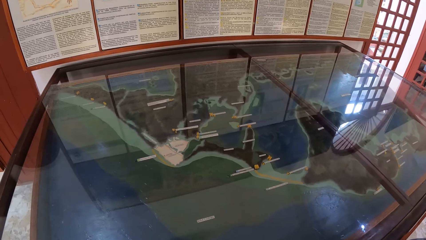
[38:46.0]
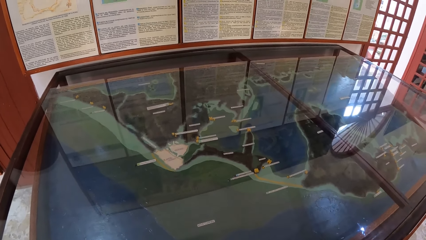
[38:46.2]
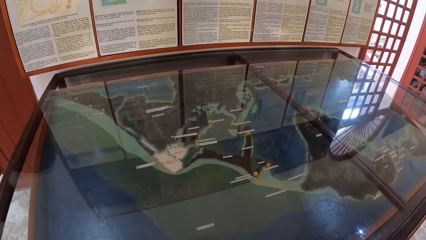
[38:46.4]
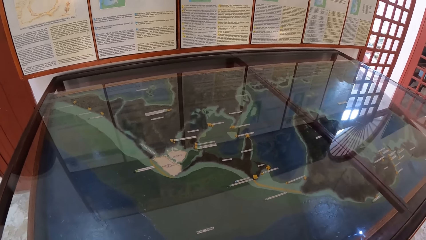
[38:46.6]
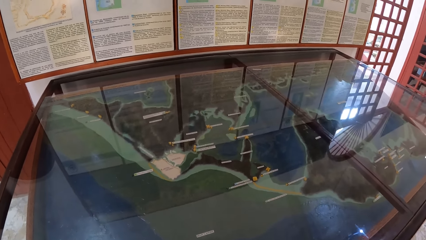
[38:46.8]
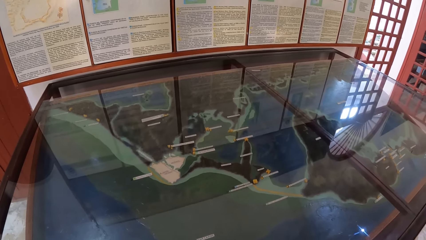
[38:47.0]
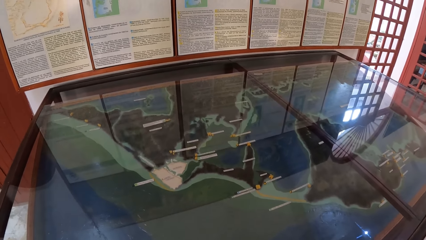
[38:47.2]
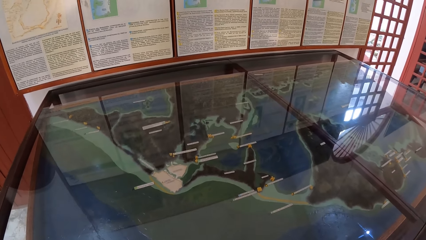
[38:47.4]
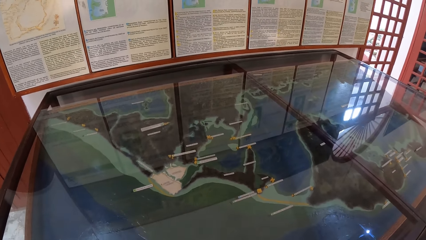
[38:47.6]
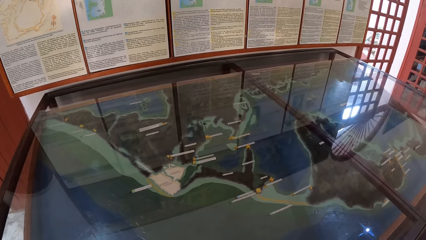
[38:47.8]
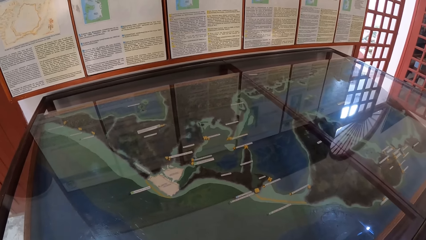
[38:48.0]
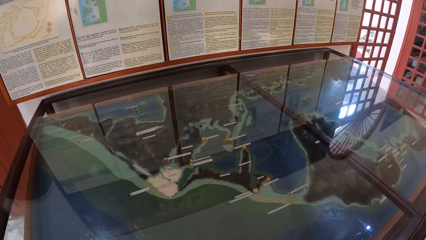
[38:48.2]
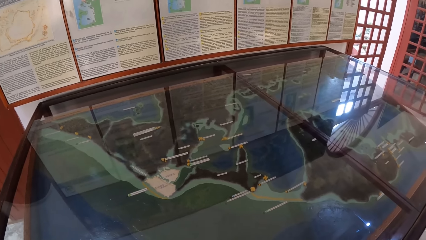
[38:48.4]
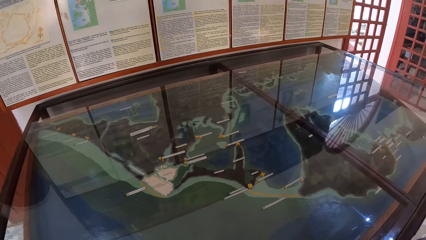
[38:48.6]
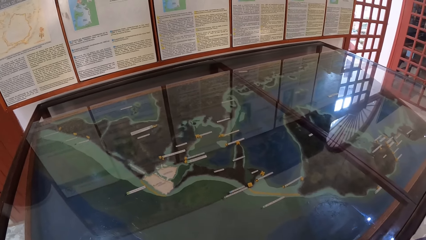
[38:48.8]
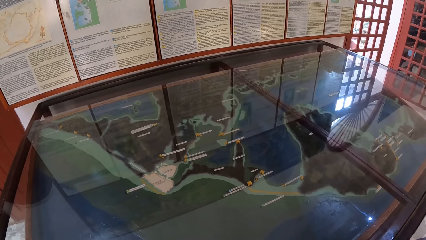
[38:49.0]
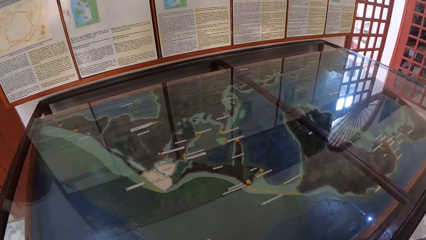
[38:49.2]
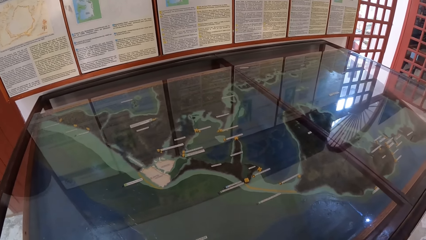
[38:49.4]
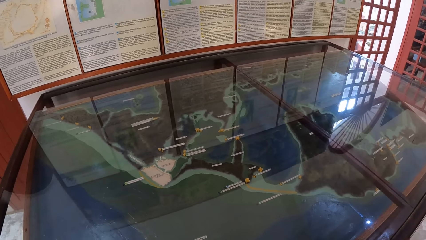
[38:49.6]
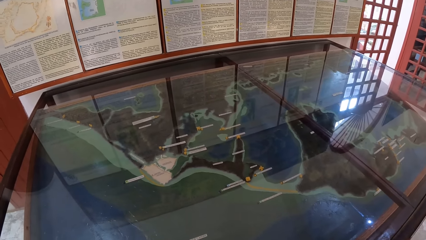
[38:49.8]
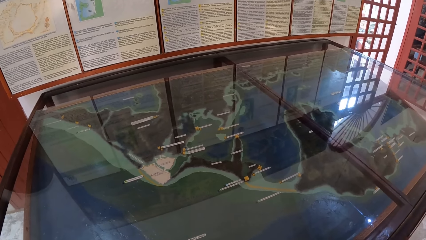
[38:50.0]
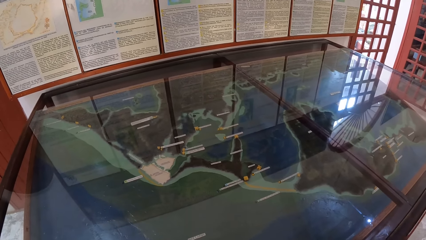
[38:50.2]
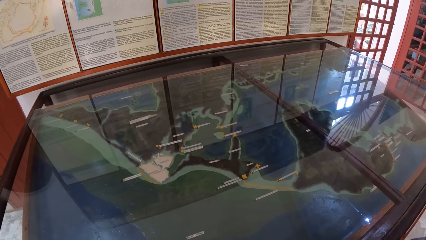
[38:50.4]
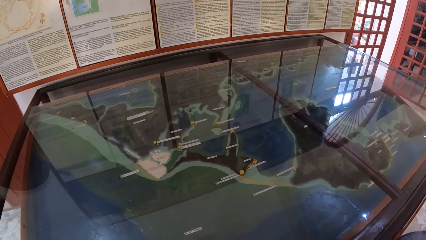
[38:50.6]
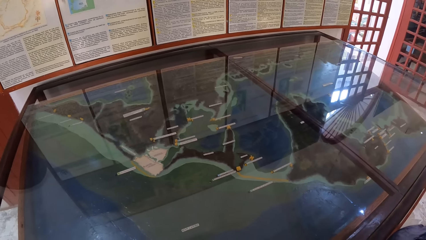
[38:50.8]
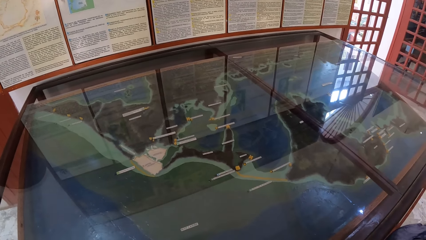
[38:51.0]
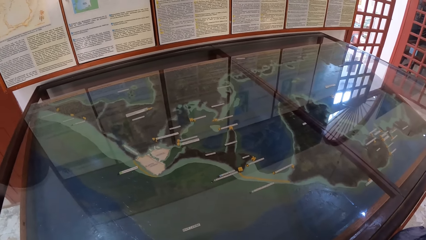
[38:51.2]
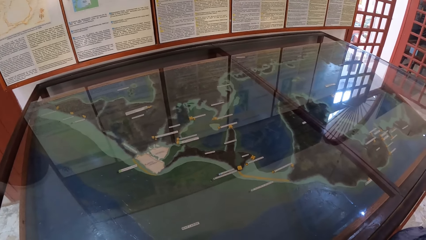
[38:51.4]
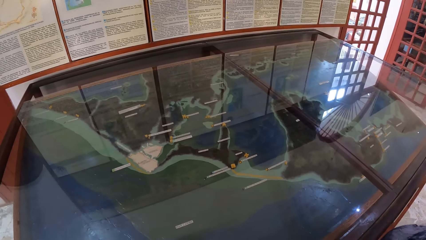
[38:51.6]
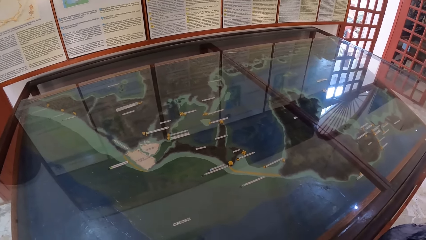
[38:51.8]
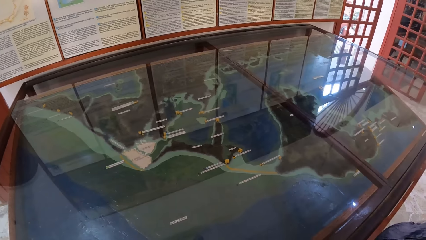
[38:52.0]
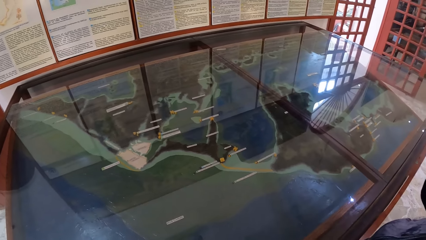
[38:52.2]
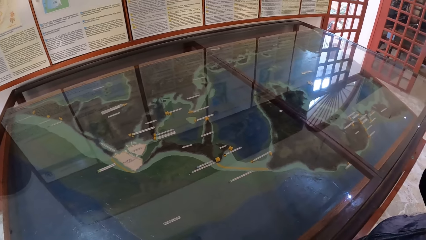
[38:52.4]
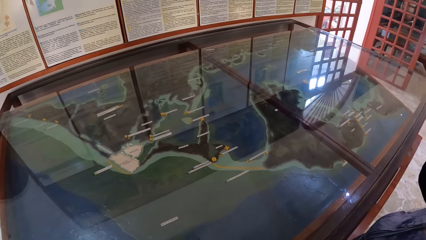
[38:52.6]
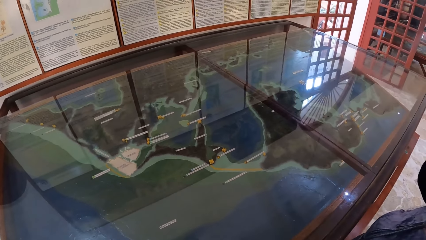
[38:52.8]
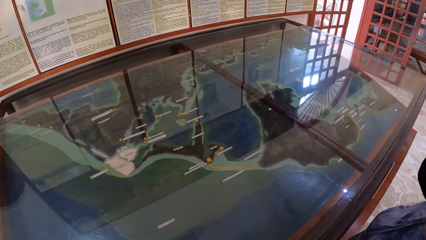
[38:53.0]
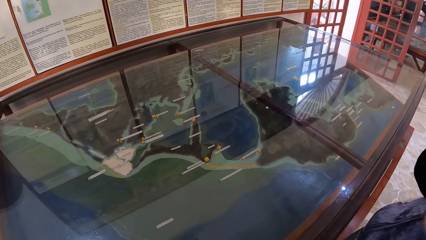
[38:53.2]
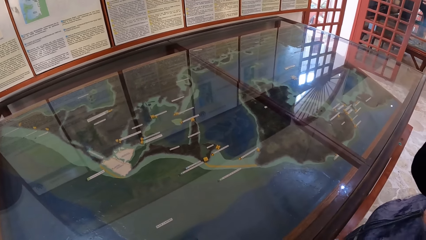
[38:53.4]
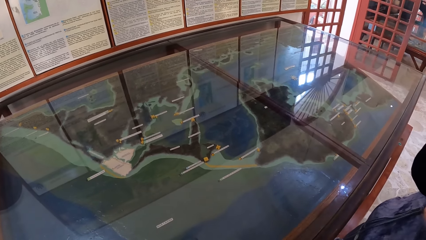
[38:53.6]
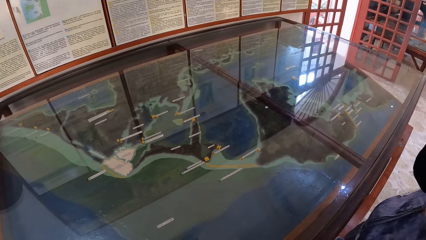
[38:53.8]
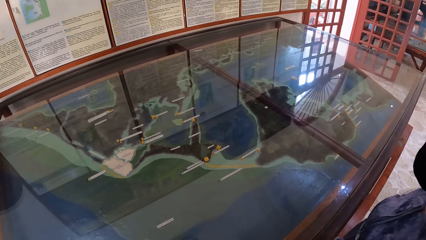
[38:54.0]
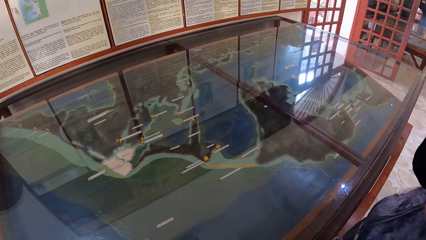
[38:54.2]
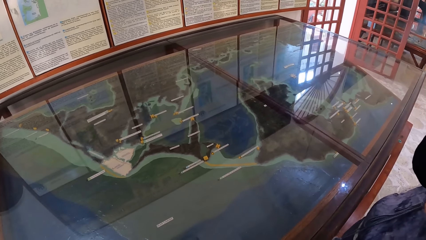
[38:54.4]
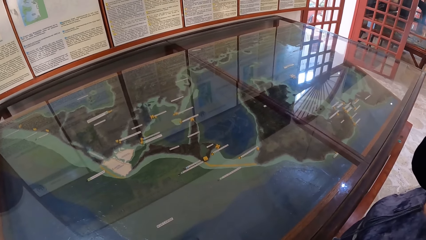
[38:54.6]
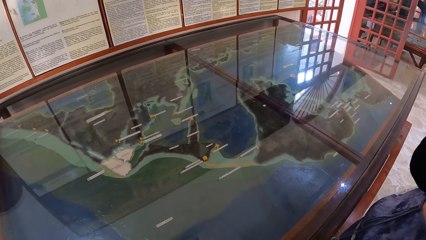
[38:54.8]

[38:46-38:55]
The camera wearer looks around.

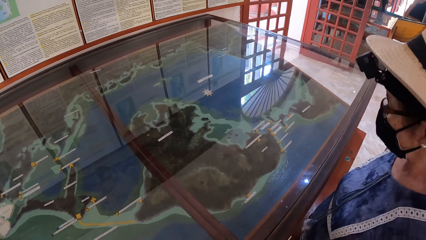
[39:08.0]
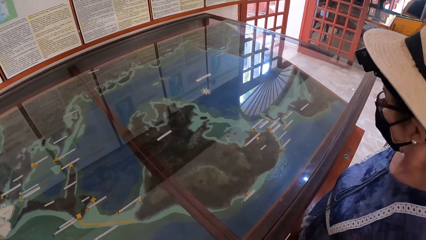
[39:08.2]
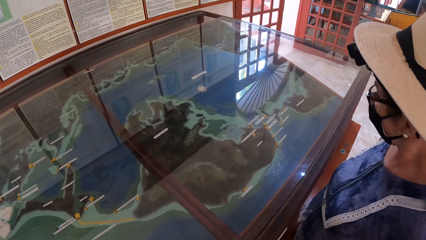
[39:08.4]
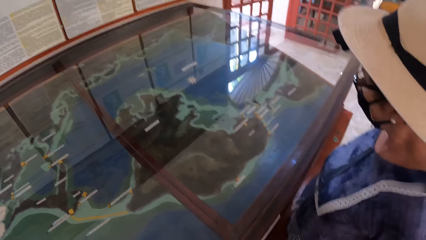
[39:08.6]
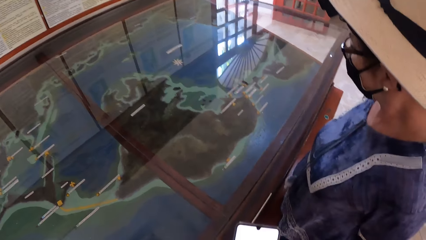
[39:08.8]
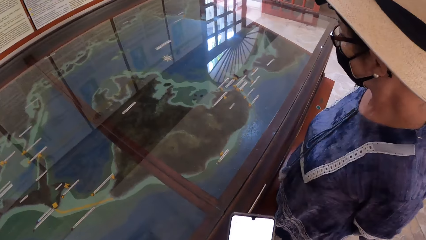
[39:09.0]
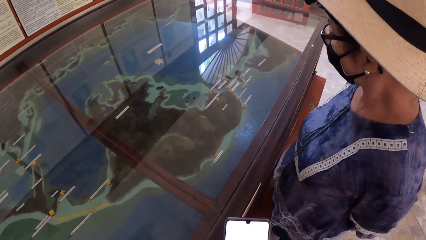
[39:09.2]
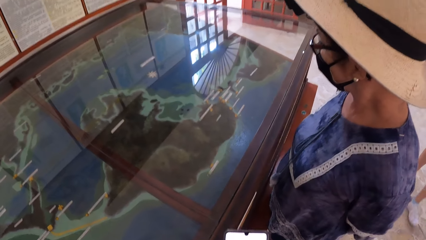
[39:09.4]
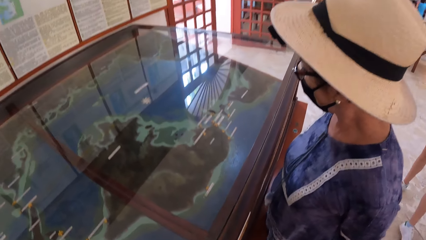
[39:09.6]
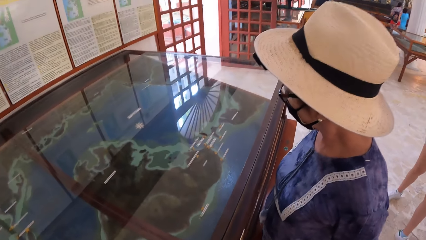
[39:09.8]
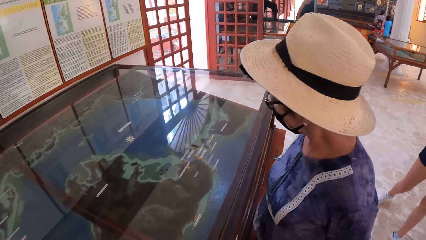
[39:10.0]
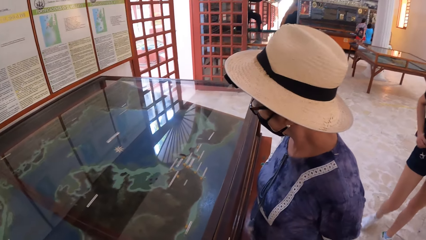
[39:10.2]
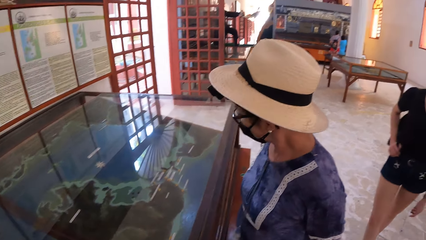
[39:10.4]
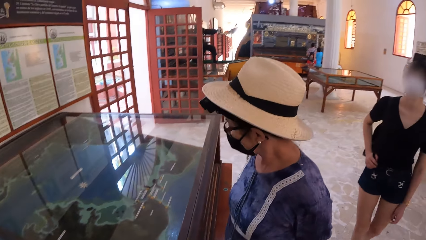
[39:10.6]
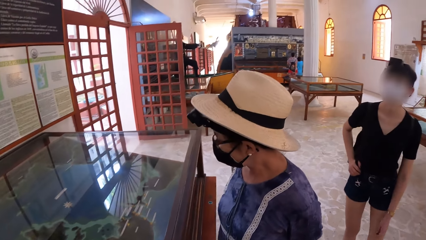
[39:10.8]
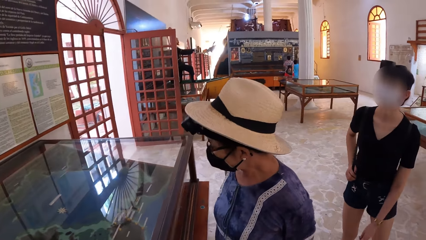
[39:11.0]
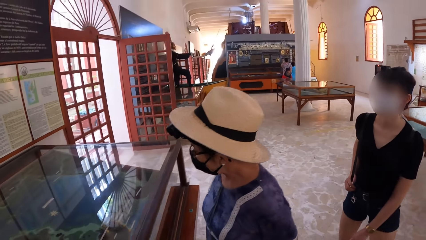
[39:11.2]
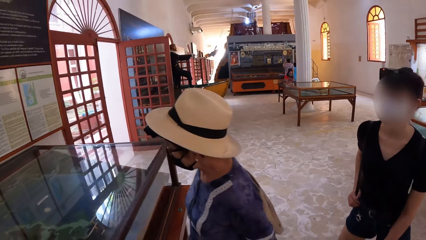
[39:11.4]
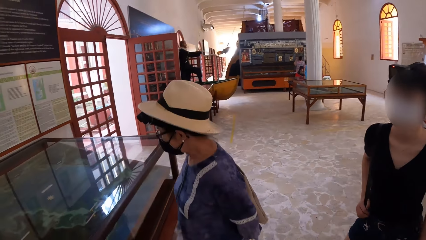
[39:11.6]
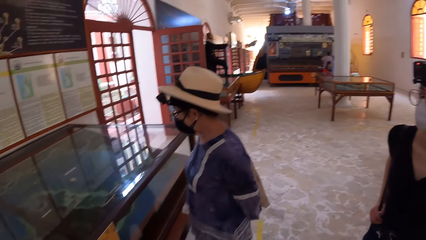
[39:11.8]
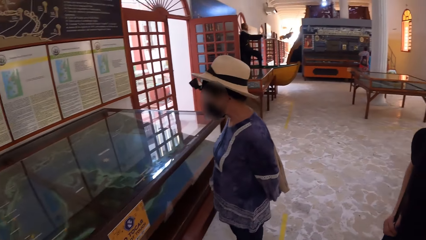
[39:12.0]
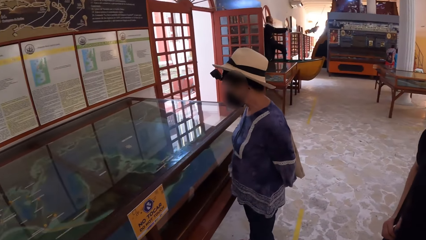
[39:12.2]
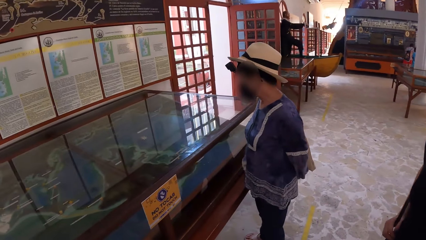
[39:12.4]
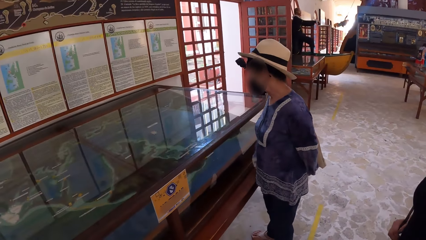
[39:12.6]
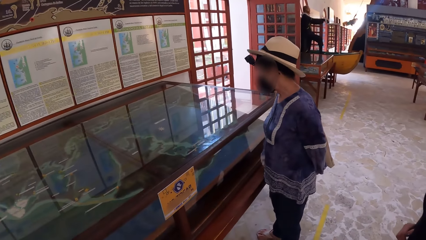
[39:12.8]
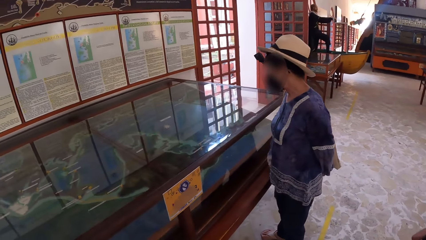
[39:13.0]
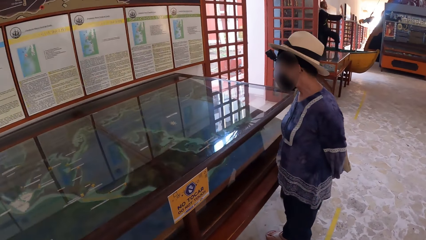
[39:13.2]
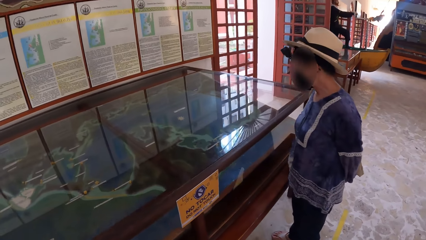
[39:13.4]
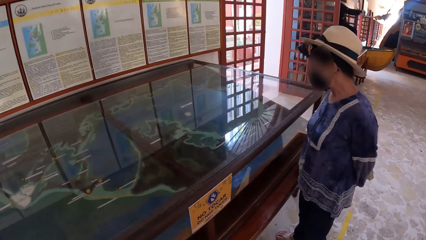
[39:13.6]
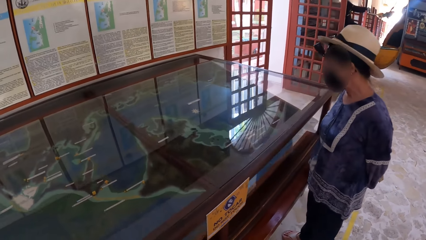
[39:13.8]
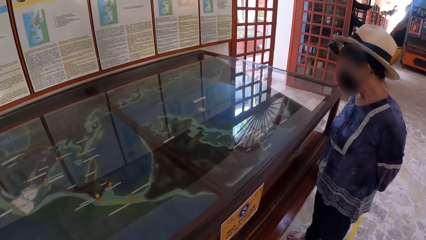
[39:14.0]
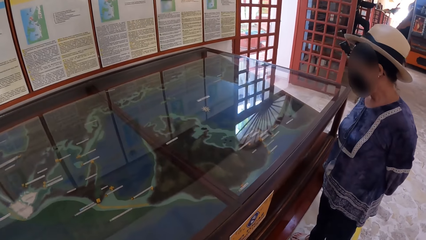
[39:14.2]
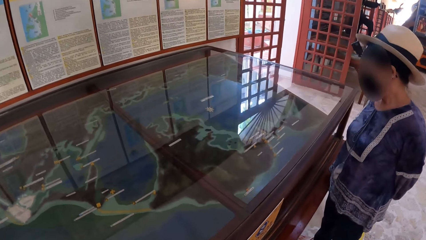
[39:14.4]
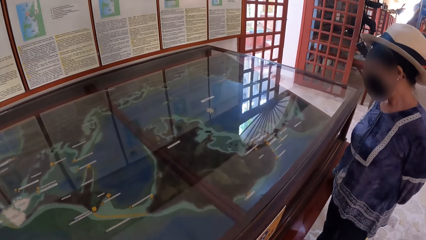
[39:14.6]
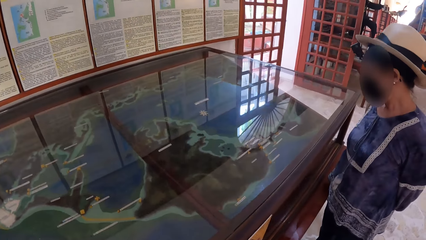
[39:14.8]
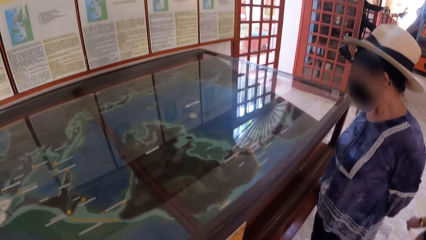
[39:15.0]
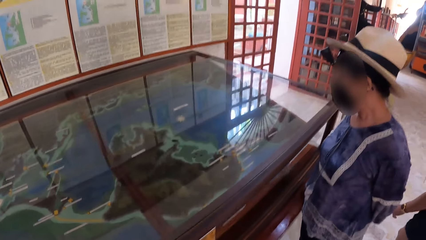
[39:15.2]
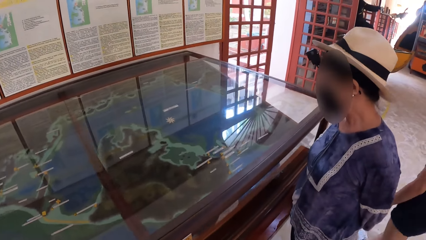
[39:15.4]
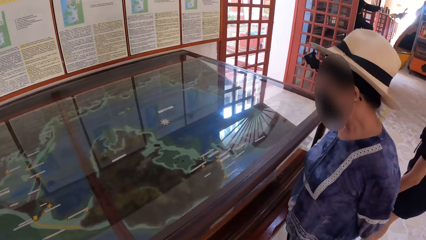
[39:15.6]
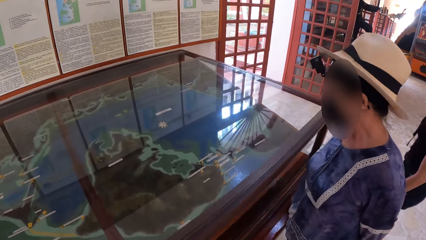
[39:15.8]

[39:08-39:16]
The woman walks towards the artifact in the show glass.
